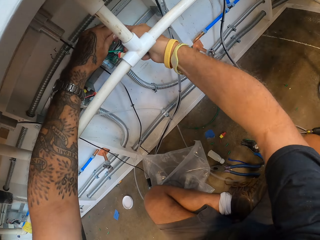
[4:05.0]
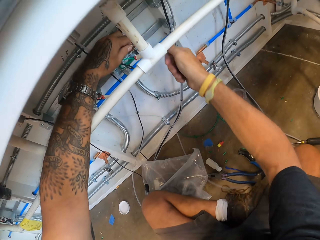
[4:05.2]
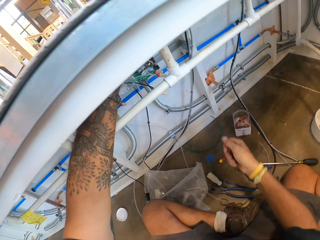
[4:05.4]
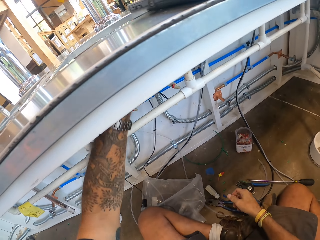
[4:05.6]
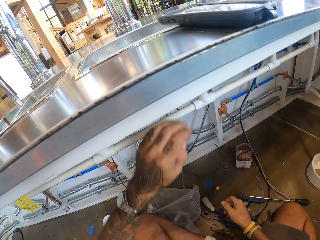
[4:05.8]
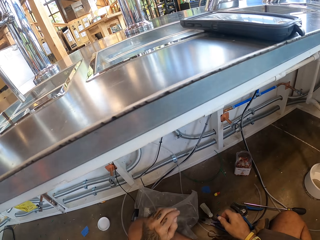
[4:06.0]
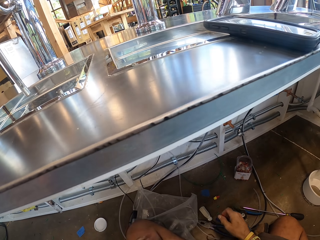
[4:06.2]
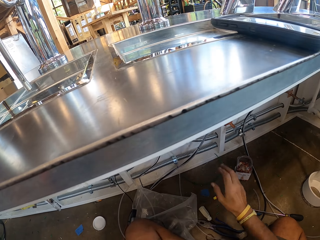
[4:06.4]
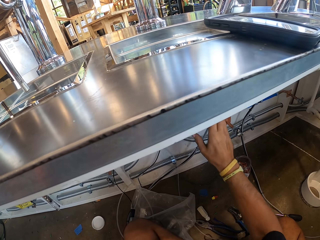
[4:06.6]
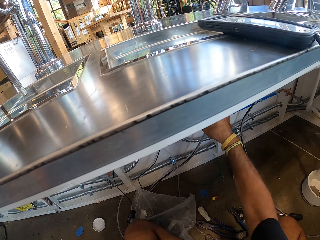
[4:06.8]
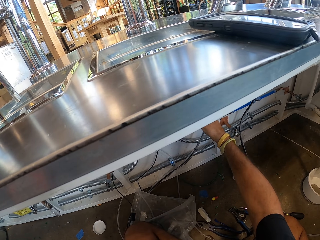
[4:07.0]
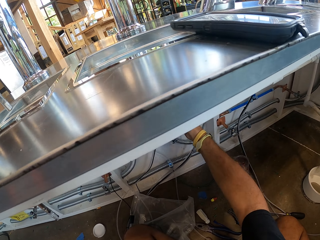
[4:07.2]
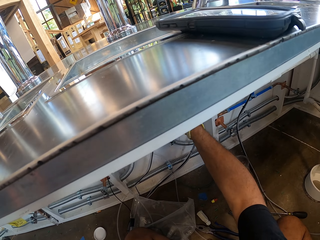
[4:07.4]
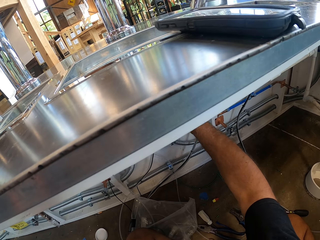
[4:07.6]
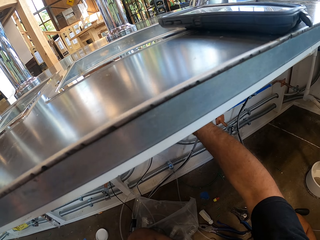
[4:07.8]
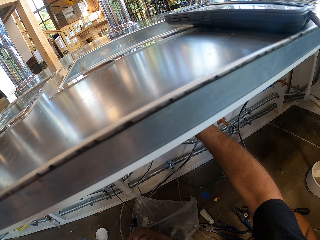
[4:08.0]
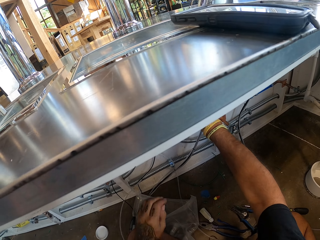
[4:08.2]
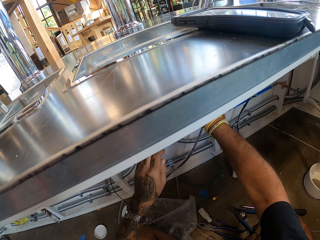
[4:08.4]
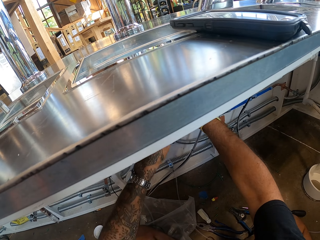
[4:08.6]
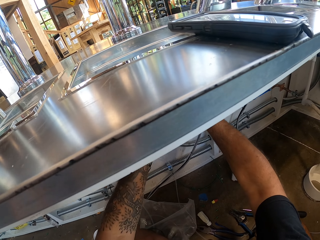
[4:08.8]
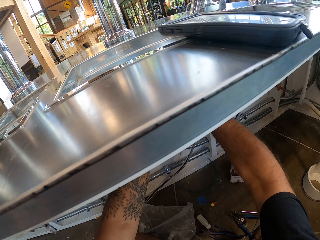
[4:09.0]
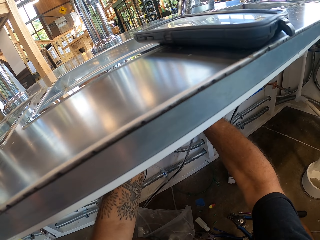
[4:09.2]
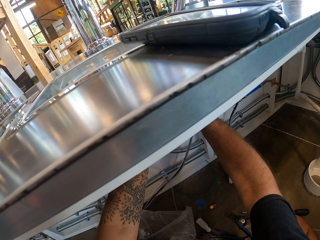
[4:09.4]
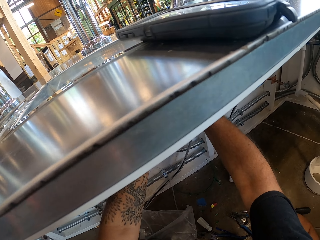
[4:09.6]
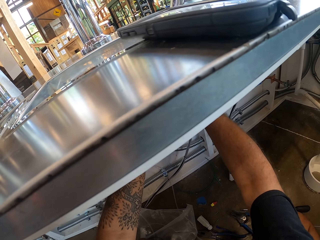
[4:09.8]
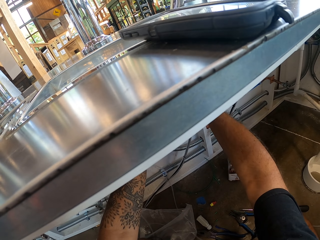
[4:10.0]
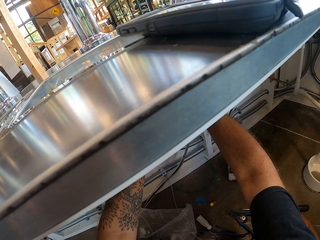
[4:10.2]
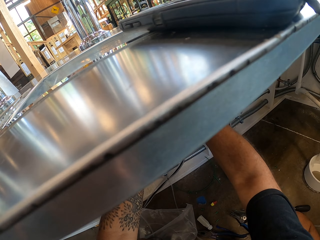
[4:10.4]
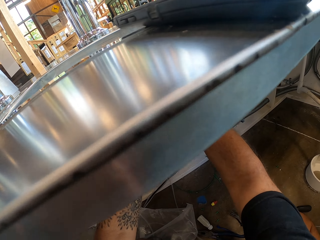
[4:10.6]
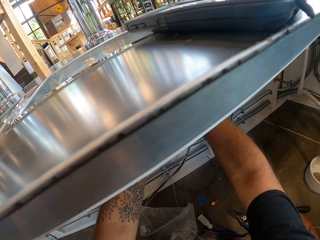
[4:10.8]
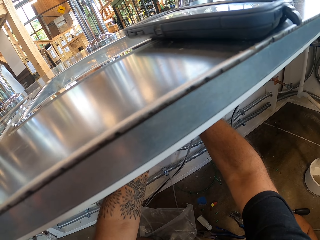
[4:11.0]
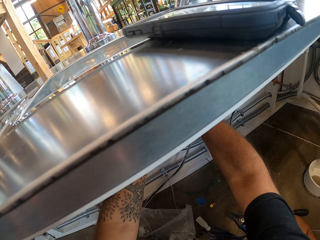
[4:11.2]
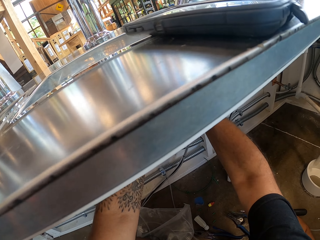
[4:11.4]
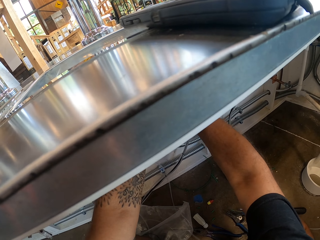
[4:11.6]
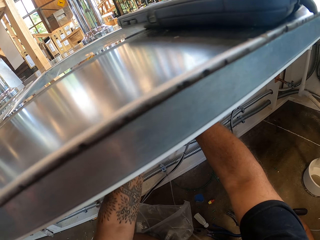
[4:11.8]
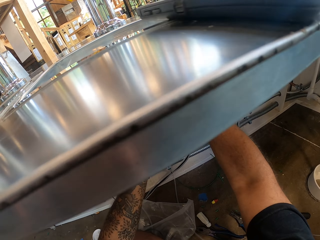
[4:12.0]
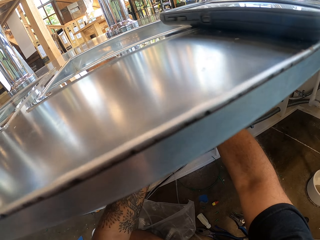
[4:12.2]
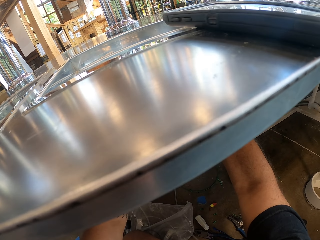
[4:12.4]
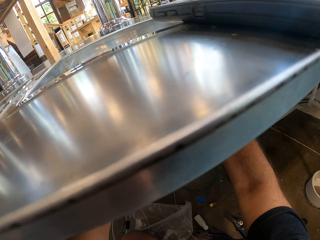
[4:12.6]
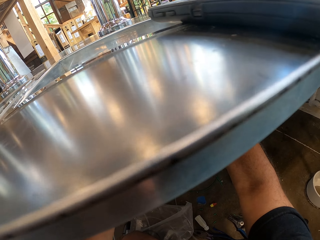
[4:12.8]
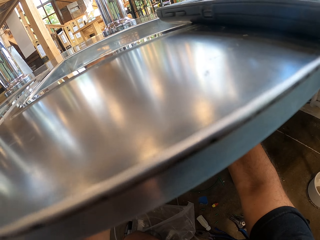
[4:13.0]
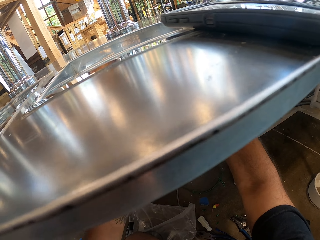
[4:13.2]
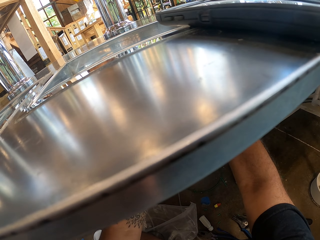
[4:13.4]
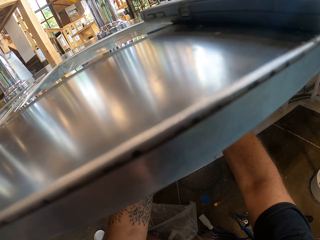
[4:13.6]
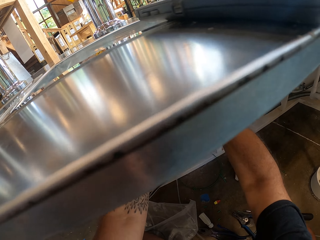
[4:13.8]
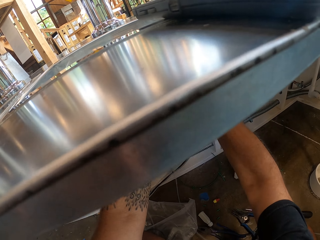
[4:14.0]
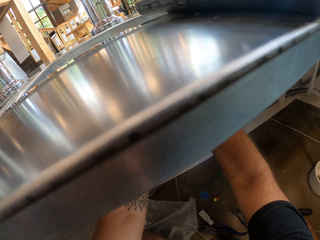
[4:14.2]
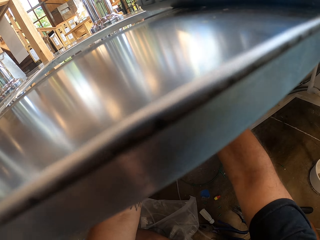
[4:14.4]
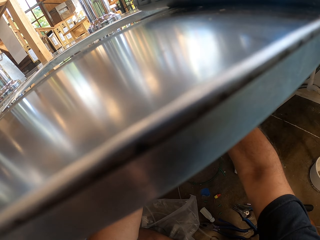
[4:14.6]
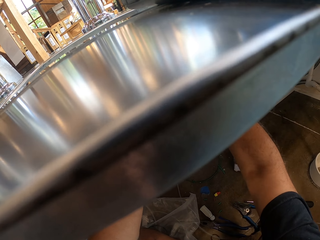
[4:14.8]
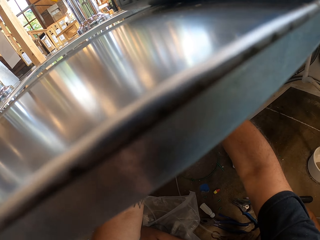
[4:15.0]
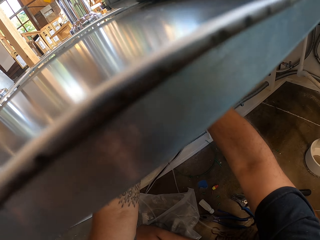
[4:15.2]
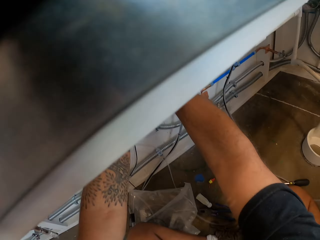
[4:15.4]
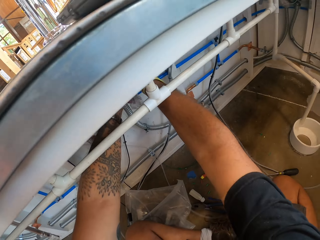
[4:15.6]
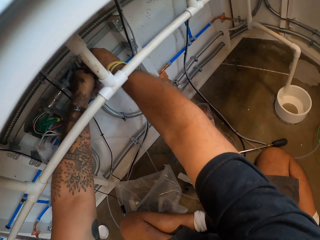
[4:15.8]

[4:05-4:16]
The camera wearer holds the wire.

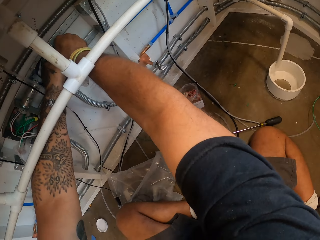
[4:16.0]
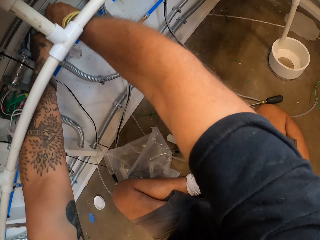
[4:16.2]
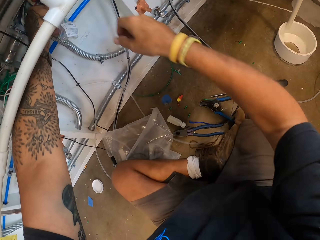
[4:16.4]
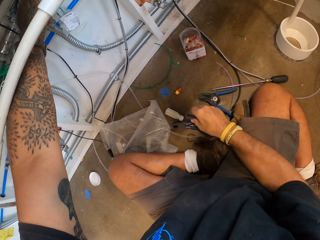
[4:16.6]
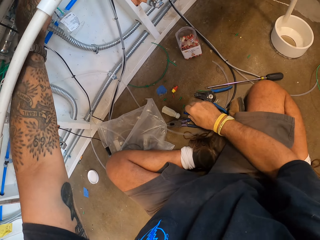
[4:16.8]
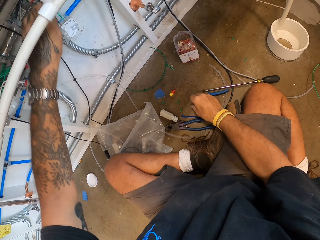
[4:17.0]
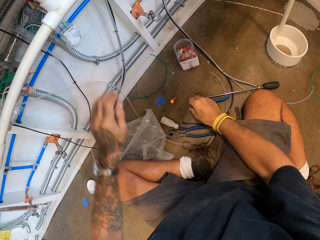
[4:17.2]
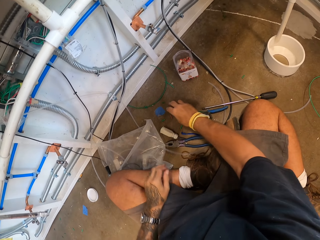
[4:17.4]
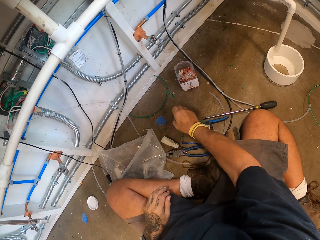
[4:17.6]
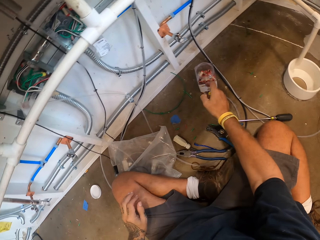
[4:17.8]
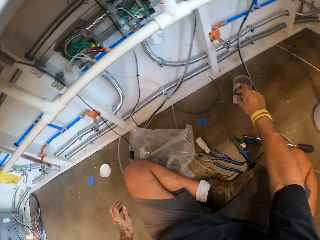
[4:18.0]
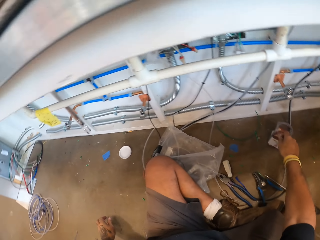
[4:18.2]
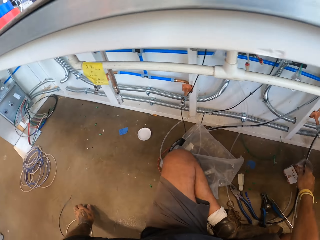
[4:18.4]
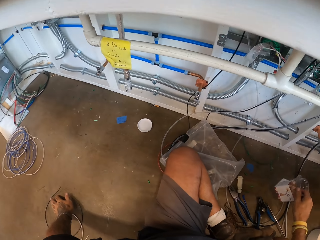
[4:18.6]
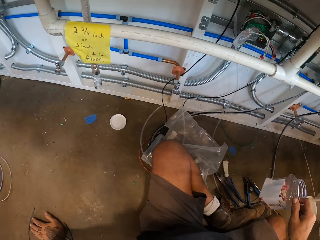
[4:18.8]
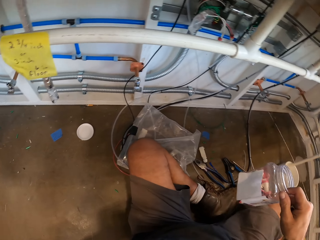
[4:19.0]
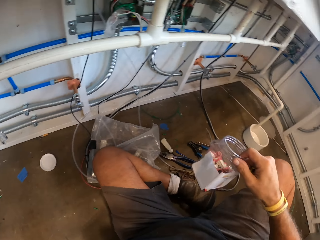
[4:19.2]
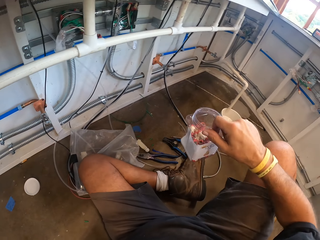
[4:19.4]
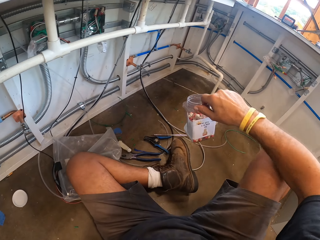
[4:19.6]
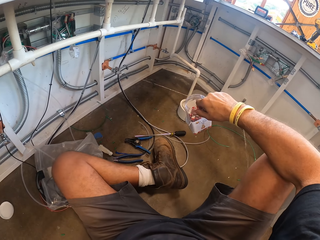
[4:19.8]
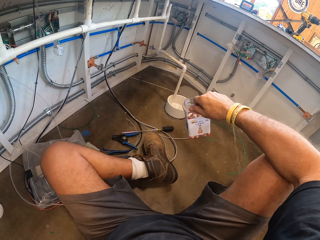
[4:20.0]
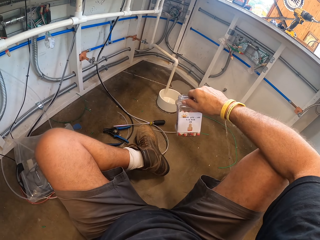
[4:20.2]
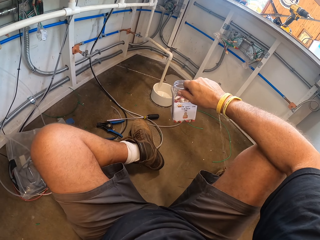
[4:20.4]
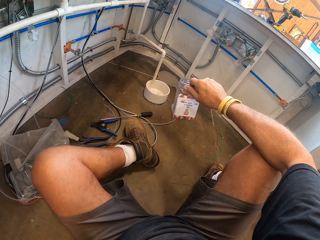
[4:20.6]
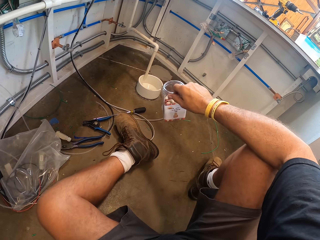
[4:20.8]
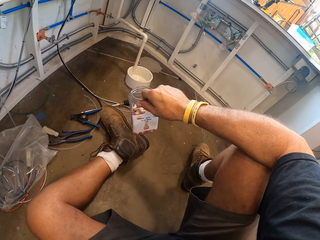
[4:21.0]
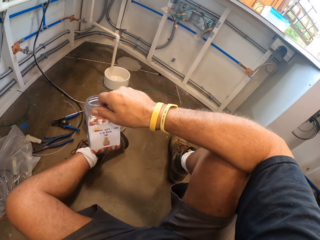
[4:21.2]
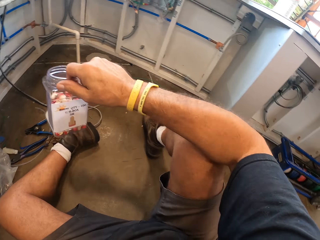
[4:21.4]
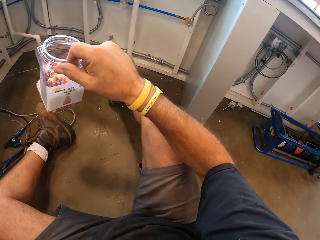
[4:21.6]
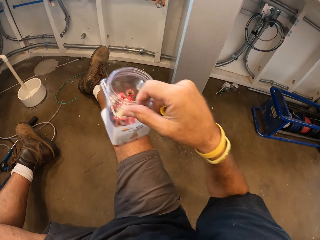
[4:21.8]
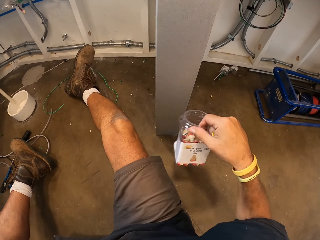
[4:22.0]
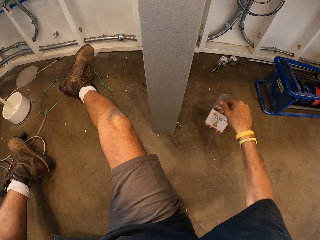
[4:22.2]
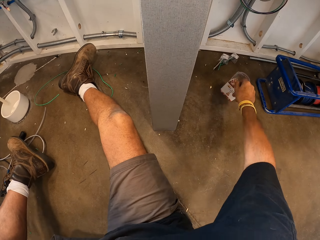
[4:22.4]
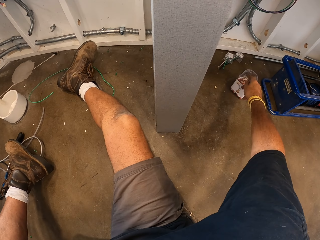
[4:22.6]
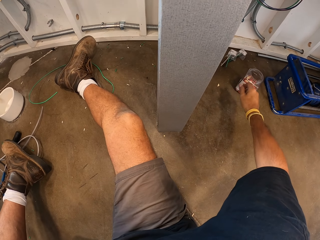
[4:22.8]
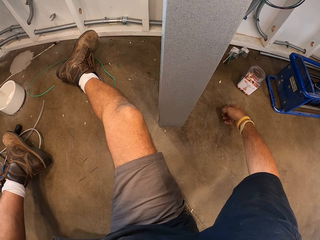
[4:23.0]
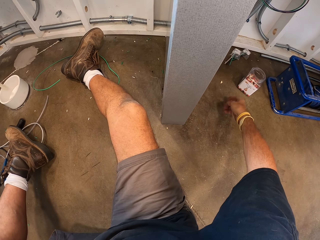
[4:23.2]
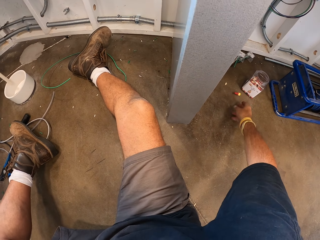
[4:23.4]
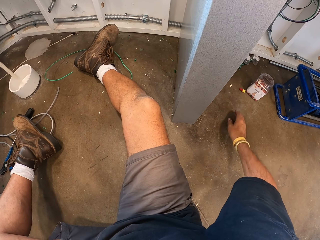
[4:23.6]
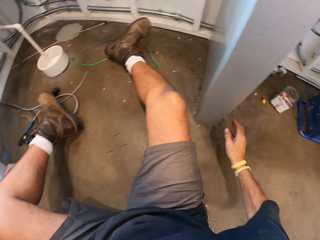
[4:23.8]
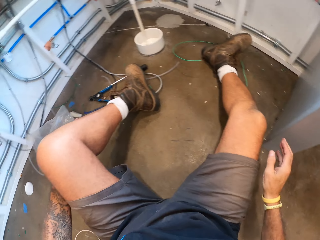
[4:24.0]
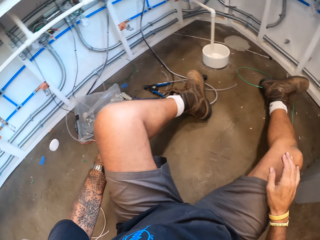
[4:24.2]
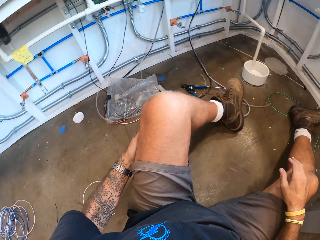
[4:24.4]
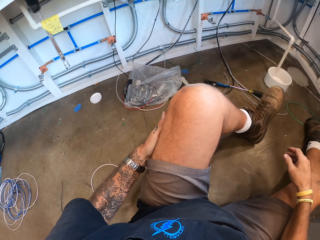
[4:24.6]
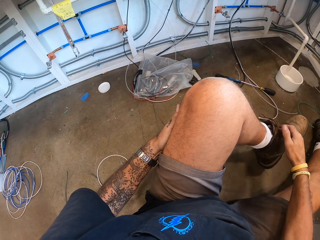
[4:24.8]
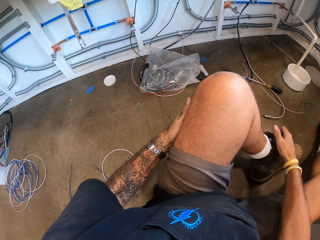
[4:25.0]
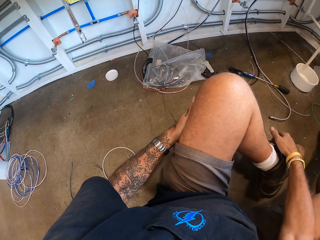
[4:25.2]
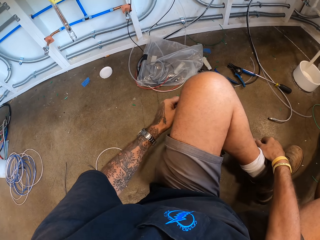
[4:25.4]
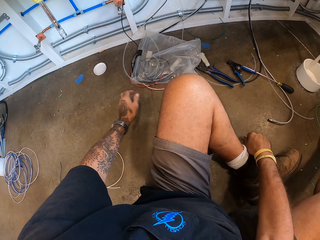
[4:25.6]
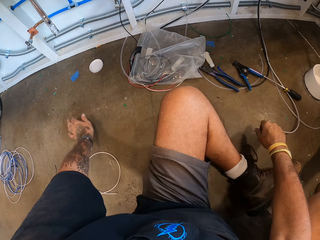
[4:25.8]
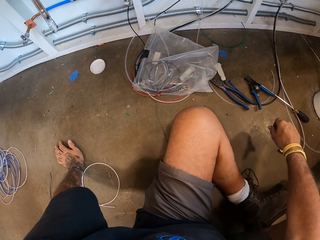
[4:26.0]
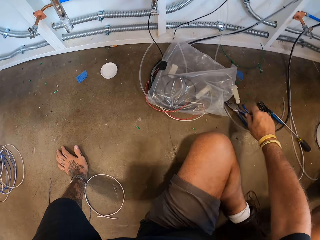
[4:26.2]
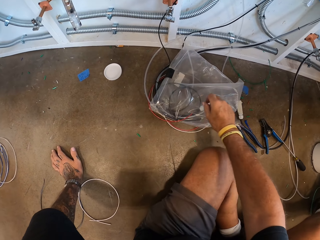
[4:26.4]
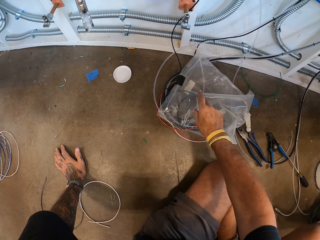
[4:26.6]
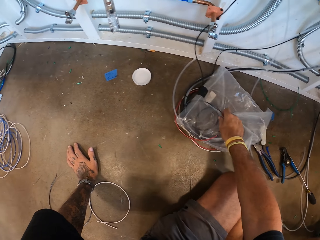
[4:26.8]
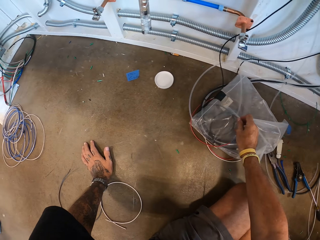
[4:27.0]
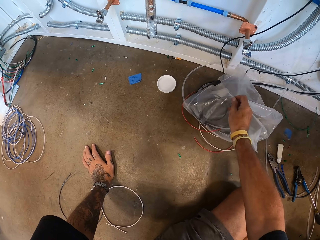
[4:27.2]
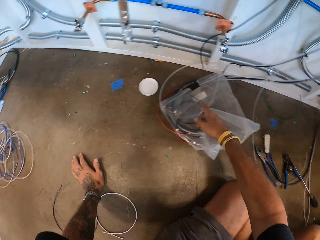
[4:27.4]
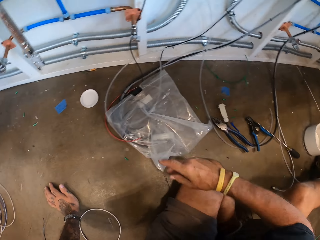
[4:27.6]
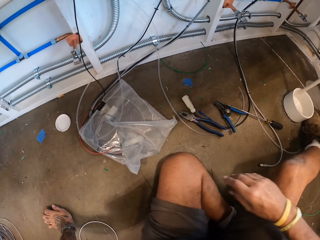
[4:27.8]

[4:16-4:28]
The camera wearer picks up the tin of something. They put the tin of something down. They drop something down on the floor. They move the leg.
